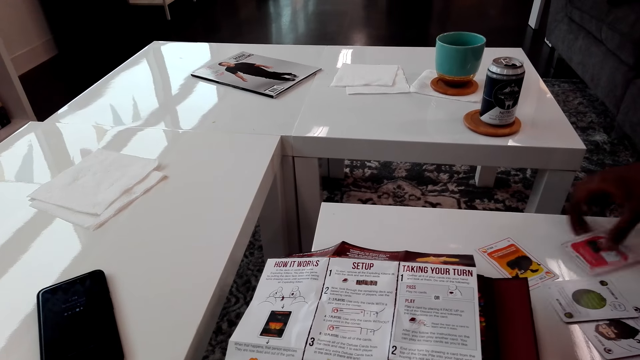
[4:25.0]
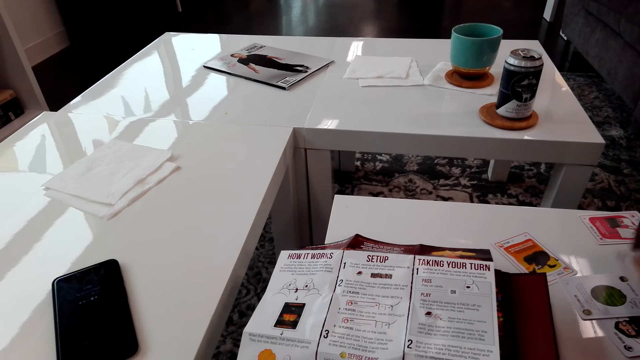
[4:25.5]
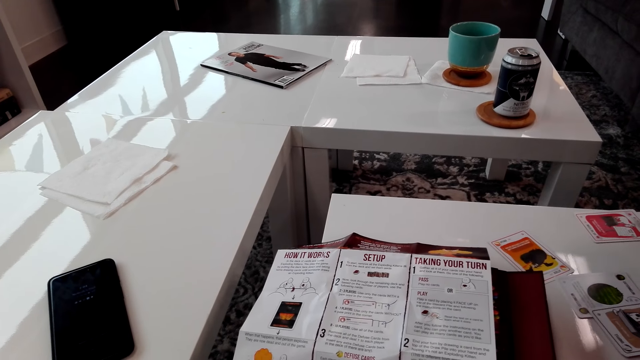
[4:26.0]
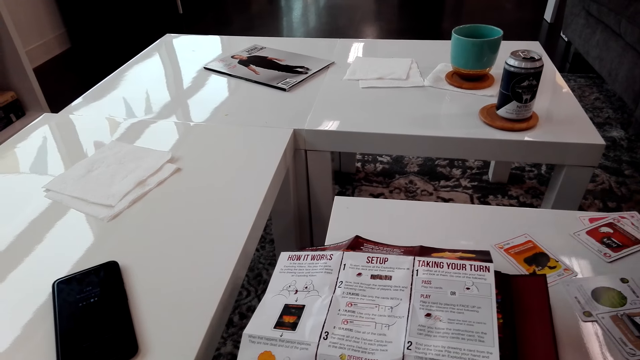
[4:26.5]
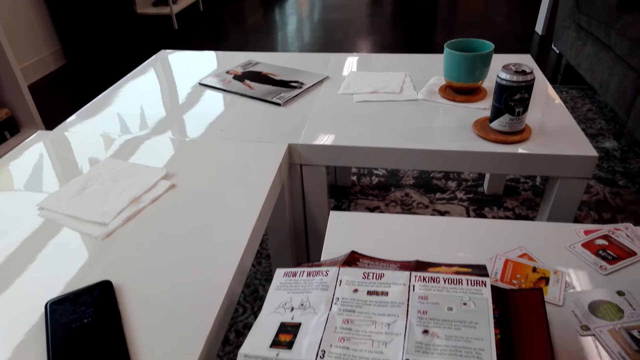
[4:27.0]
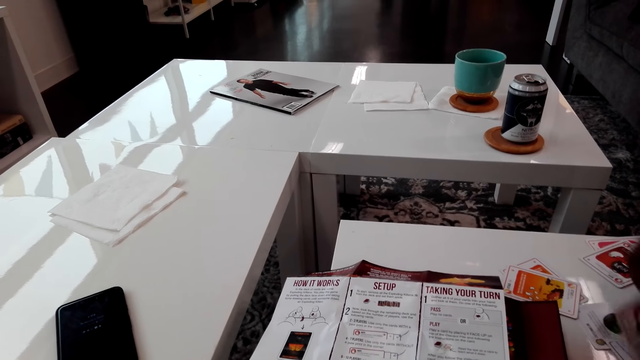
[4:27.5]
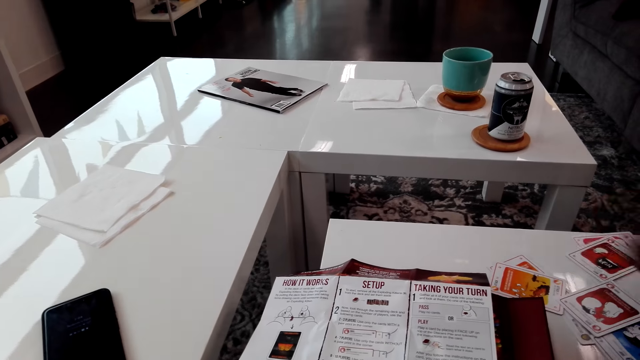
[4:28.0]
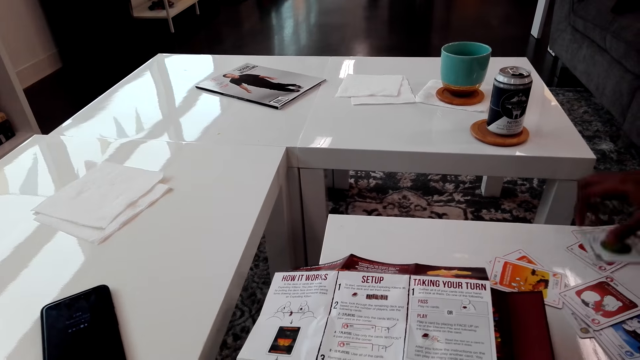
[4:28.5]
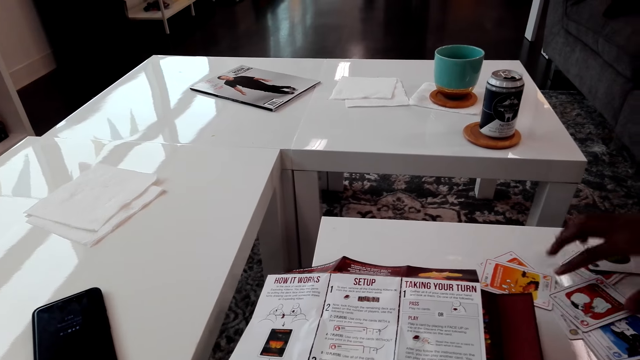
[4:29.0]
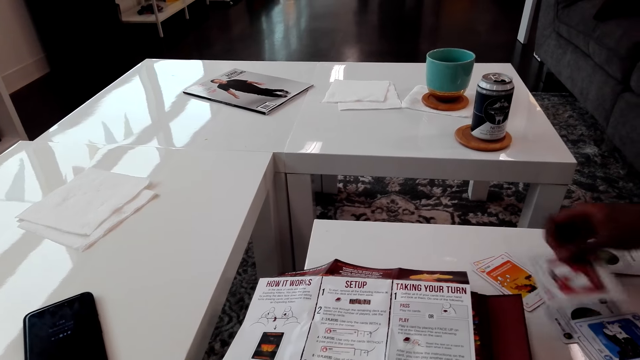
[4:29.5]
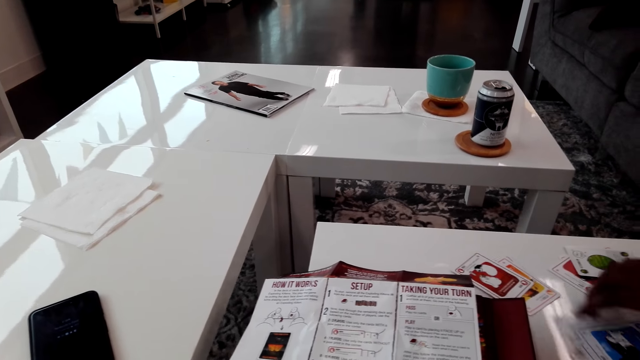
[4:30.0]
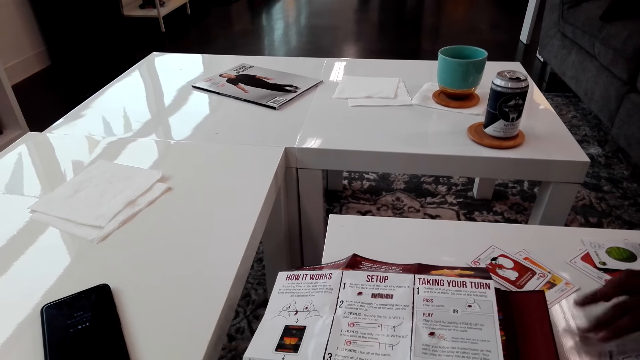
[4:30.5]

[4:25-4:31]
A man shuffles the cards.

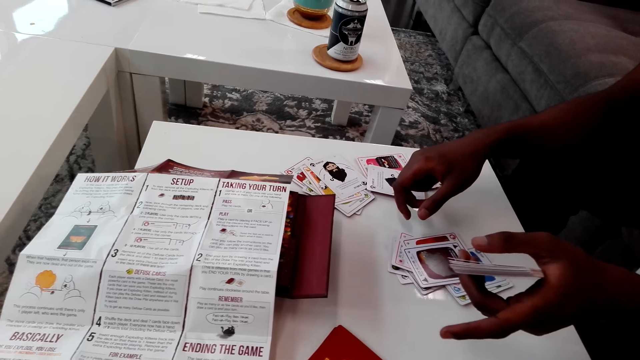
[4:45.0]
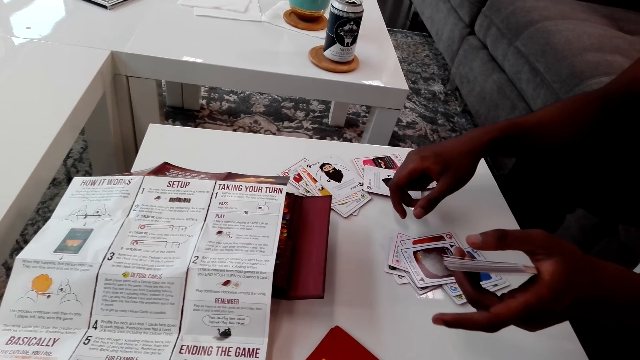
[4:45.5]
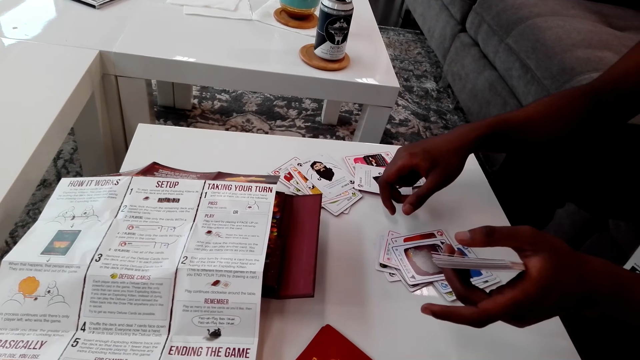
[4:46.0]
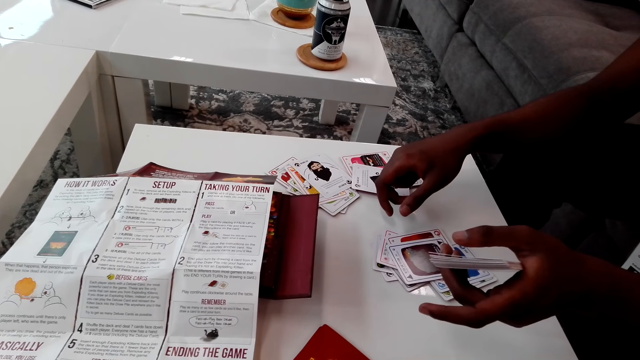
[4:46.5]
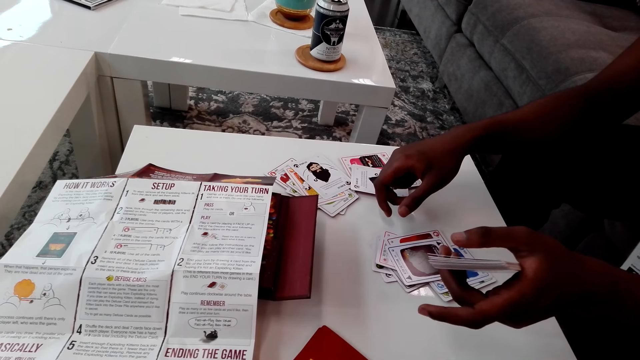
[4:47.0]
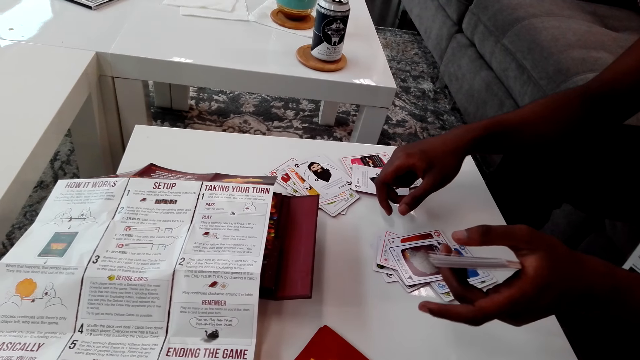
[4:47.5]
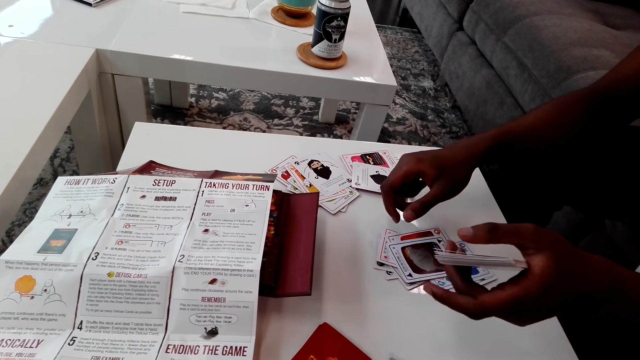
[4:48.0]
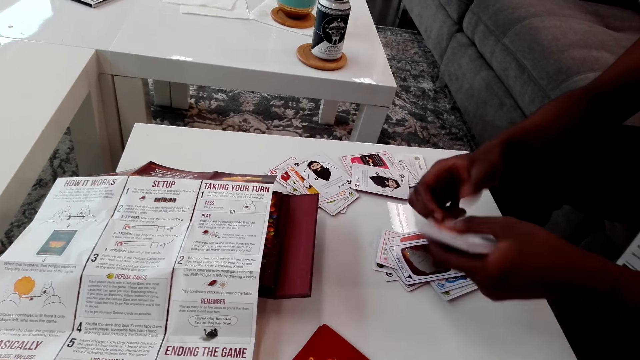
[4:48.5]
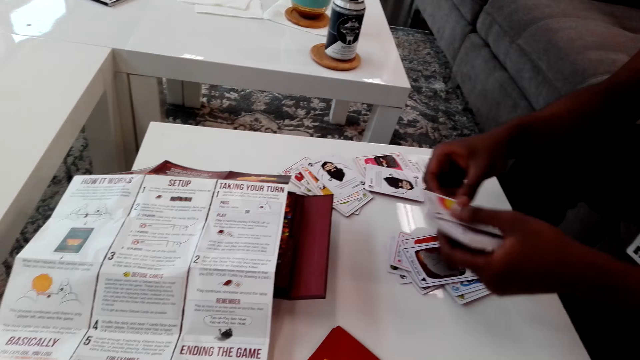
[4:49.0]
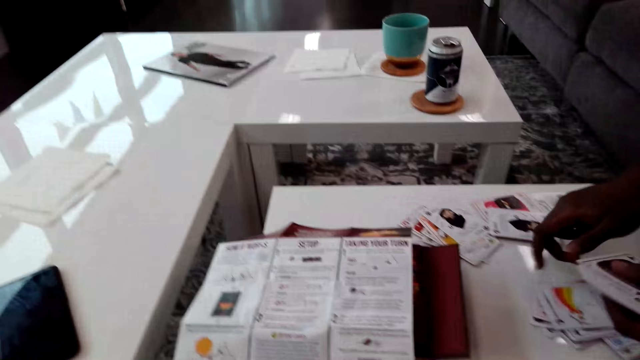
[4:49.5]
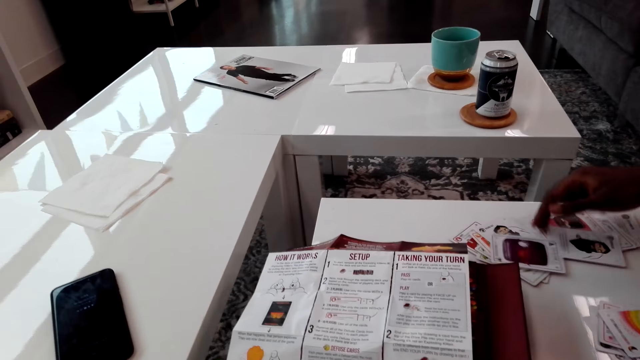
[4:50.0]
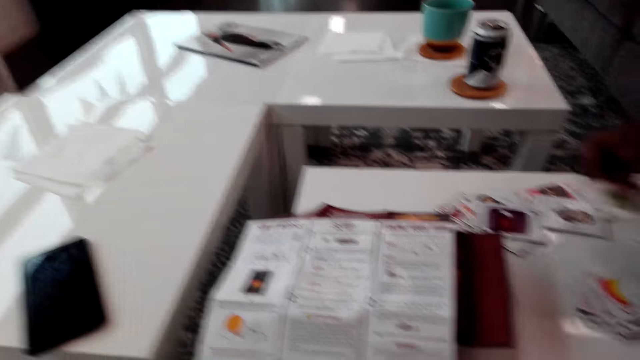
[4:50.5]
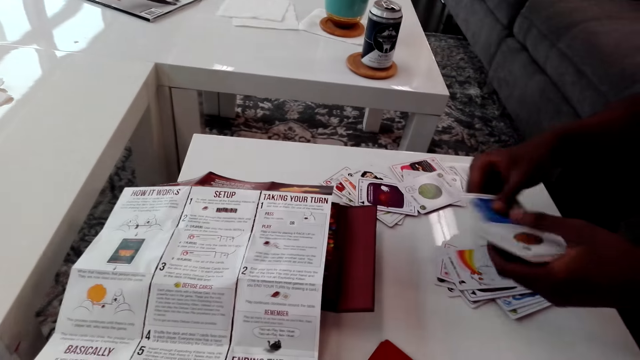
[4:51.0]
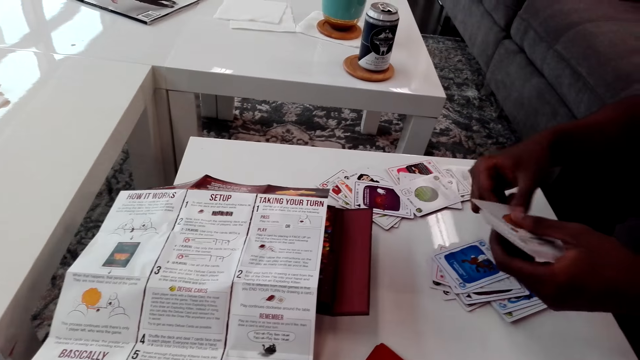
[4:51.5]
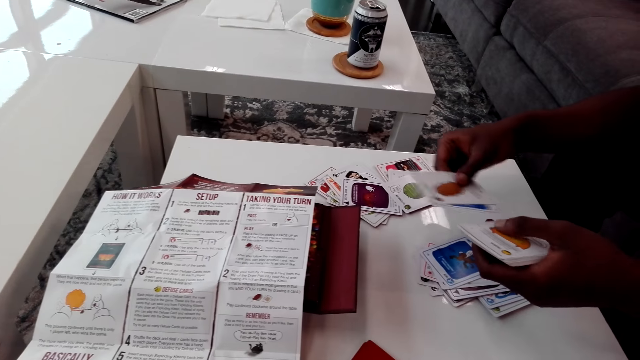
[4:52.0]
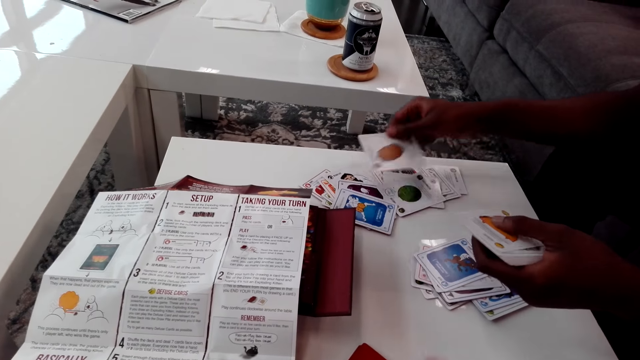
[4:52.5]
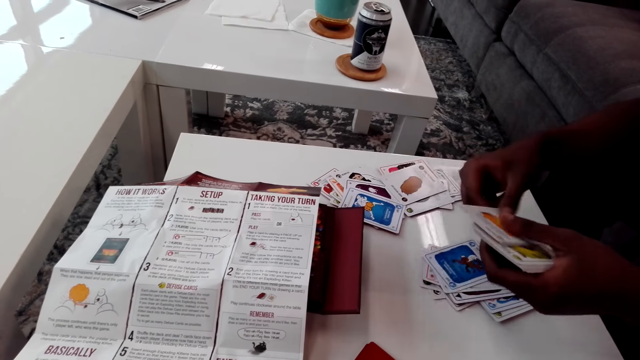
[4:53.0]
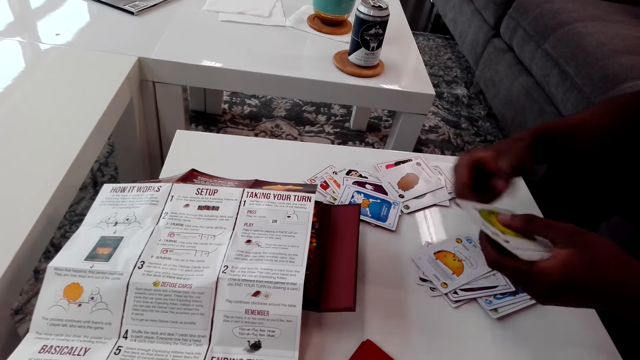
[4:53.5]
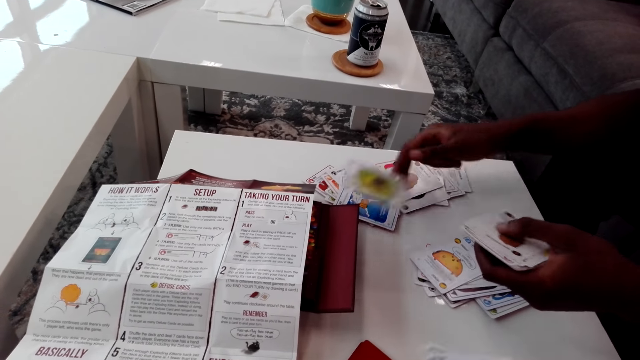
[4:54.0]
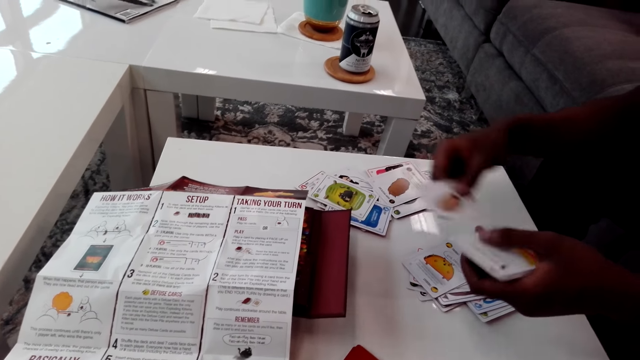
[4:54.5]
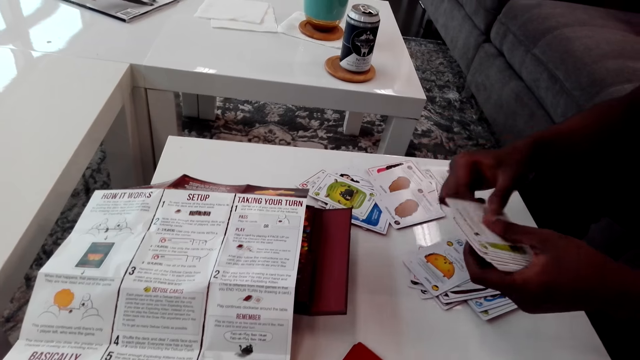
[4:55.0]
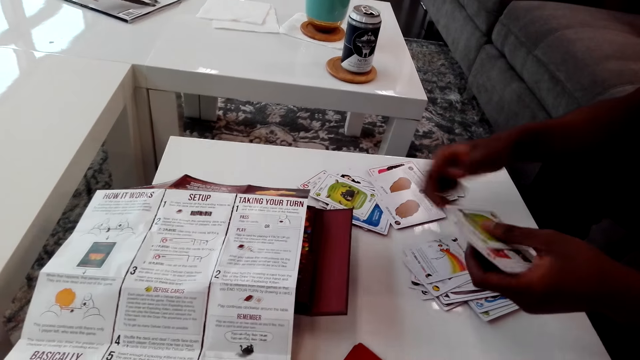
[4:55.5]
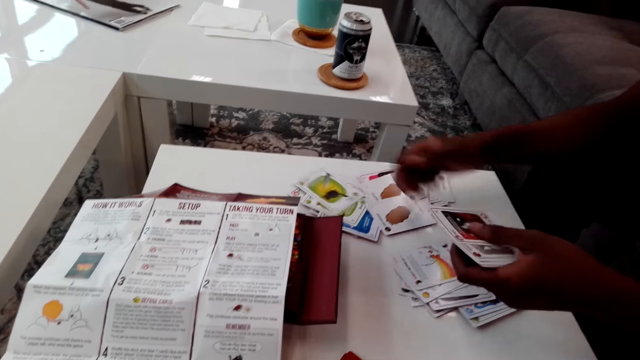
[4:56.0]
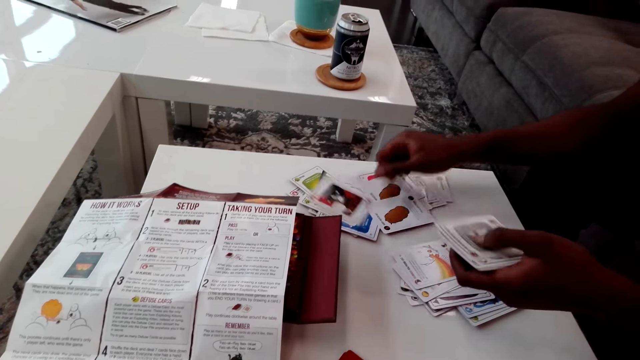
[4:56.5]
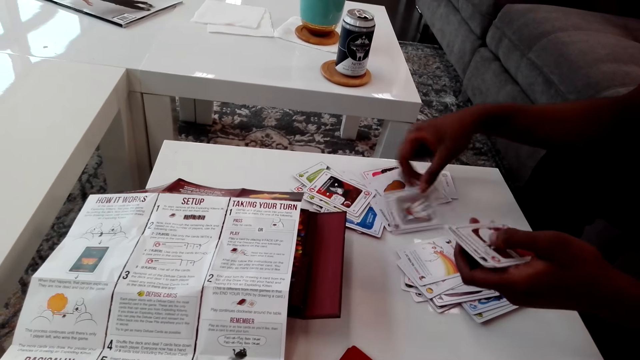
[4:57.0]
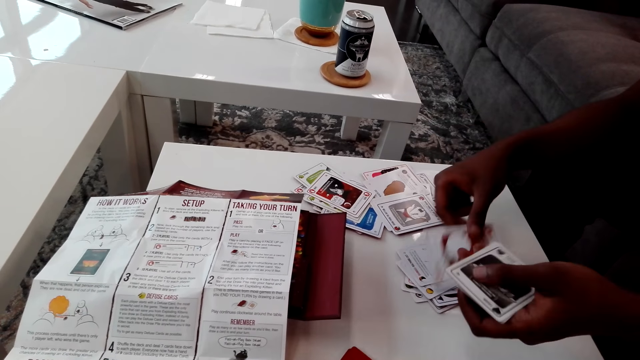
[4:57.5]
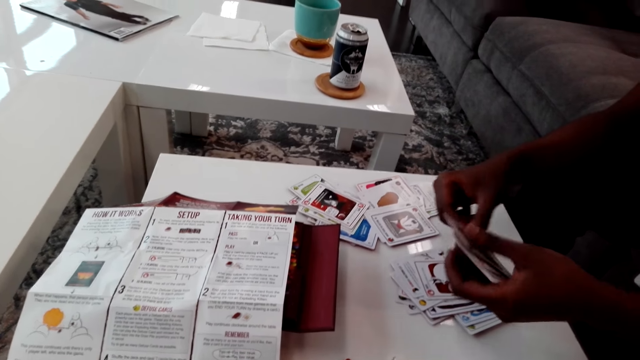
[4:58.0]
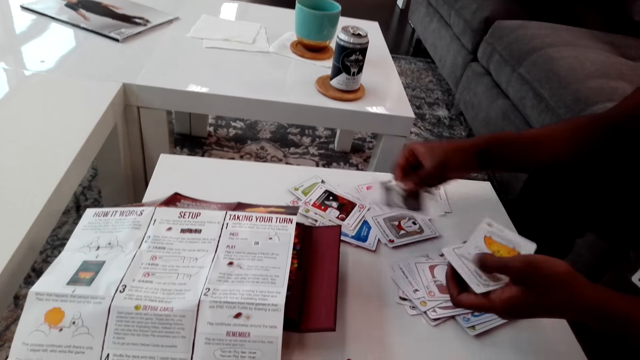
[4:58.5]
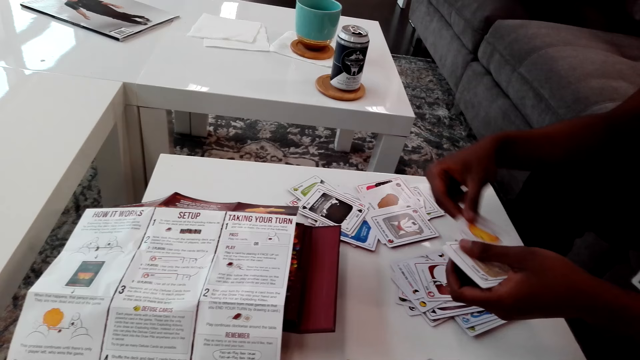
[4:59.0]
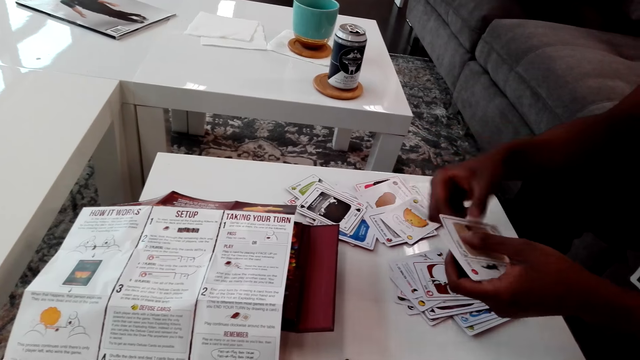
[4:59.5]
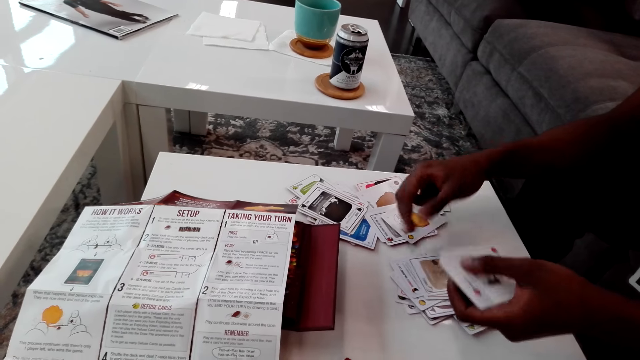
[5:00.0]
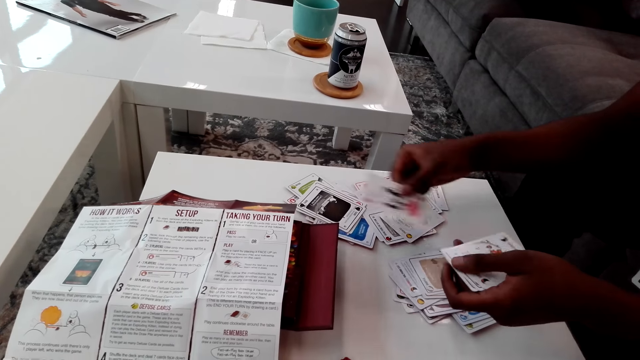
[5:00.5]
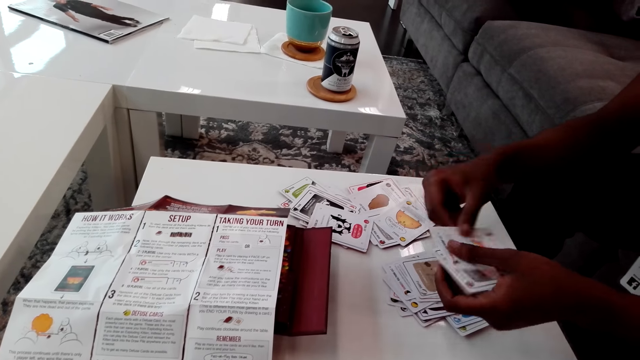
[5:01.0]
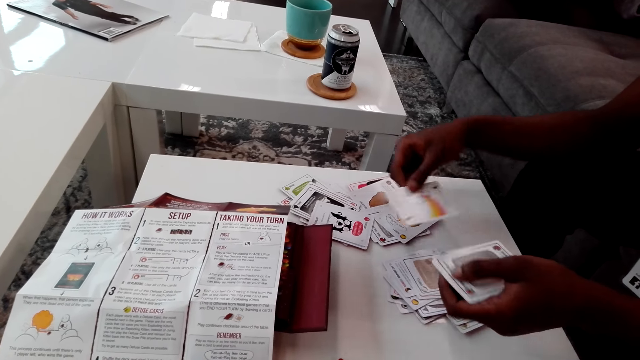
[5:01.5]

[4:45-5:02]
The camera wearer shuffles the cards. A man shares the cards. The camera wearer counts his cards.
